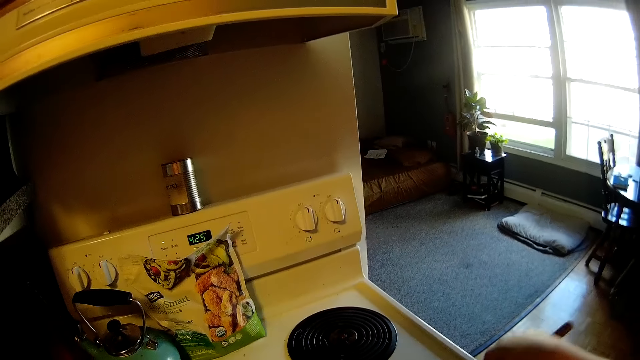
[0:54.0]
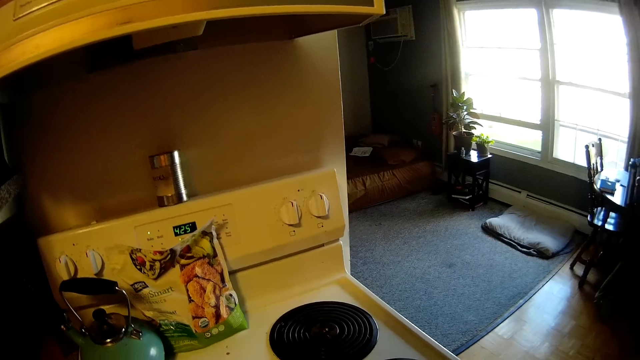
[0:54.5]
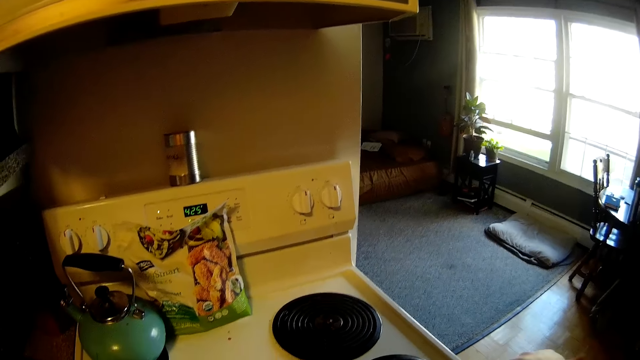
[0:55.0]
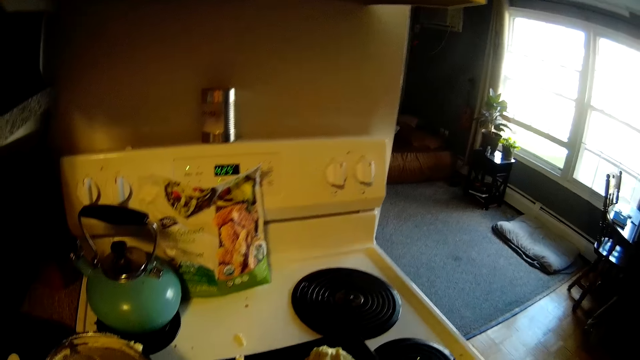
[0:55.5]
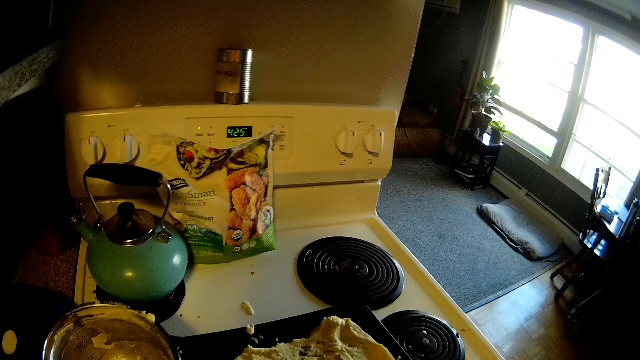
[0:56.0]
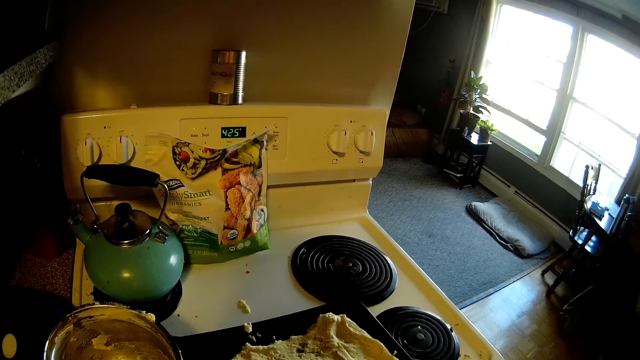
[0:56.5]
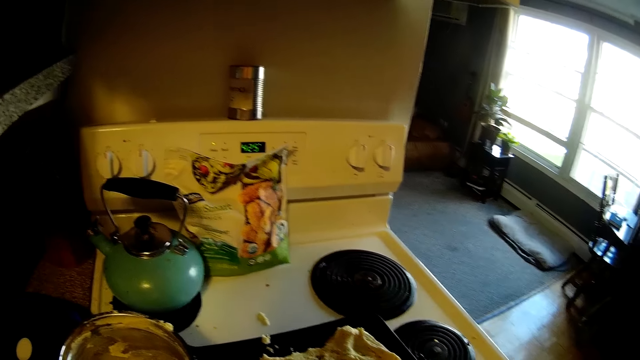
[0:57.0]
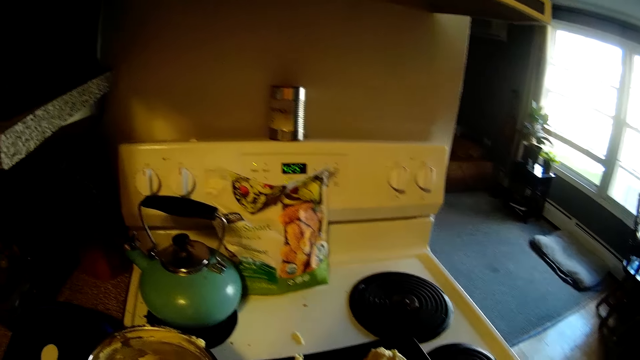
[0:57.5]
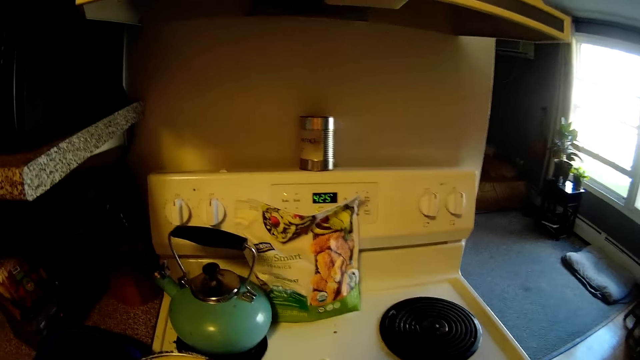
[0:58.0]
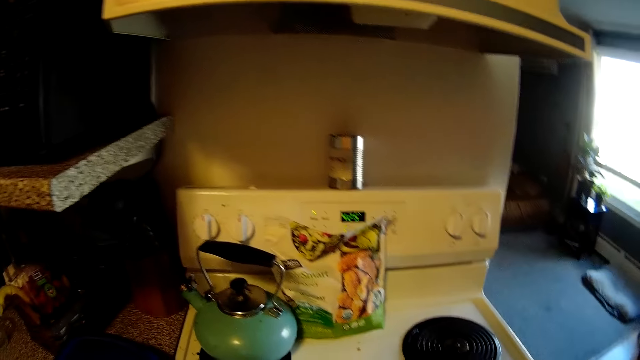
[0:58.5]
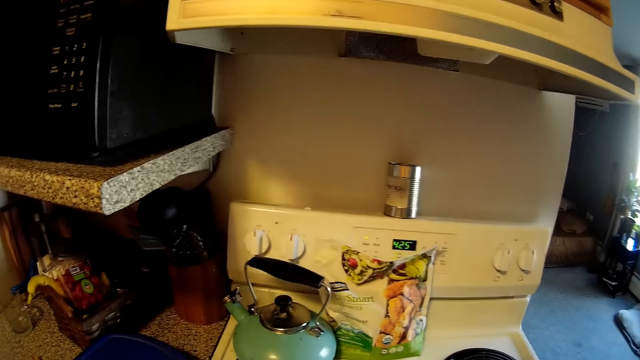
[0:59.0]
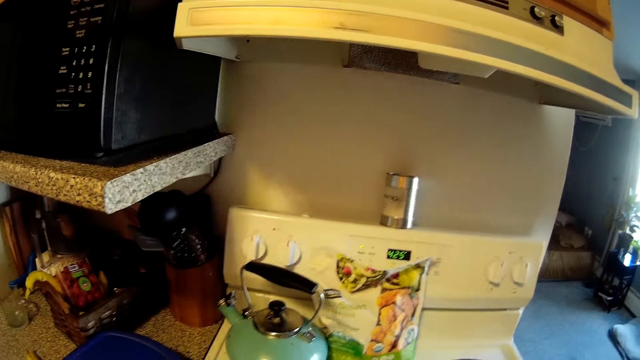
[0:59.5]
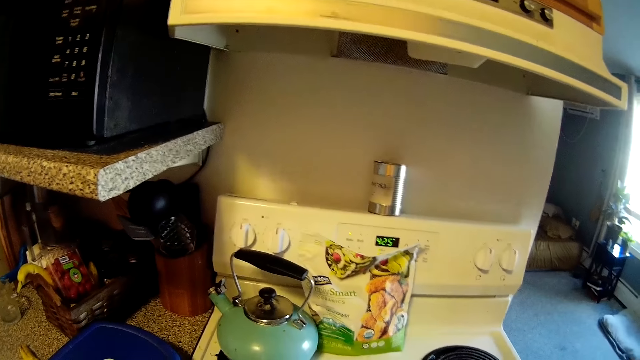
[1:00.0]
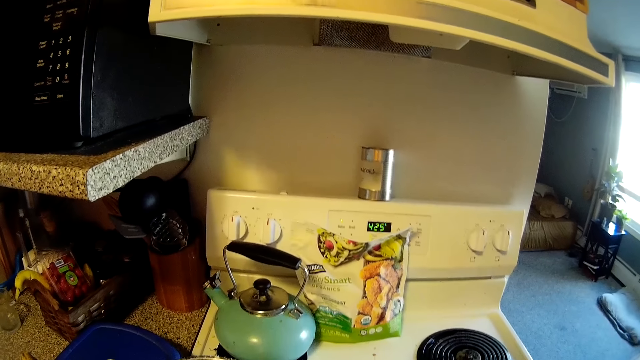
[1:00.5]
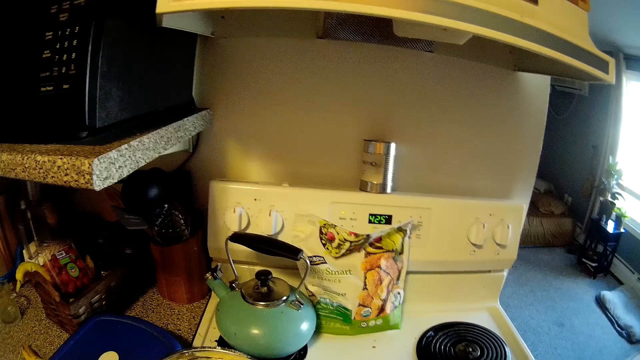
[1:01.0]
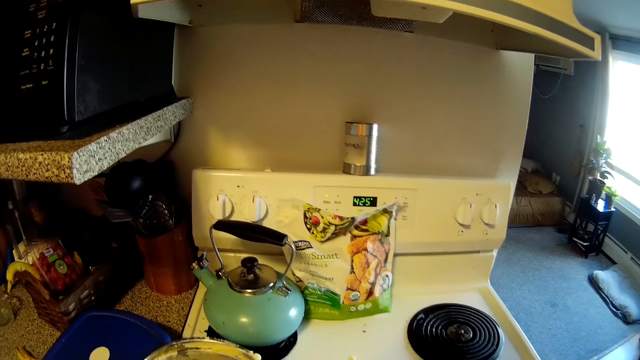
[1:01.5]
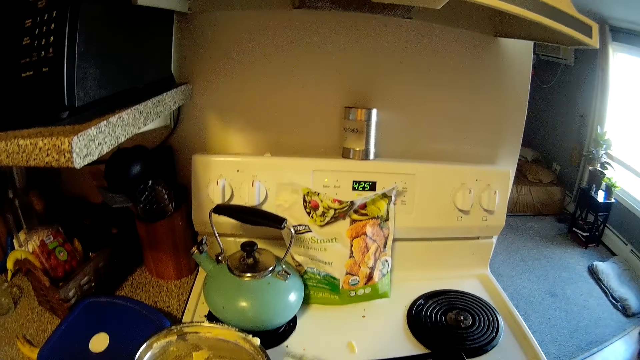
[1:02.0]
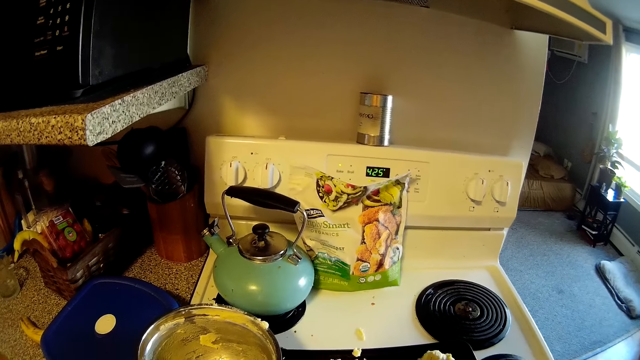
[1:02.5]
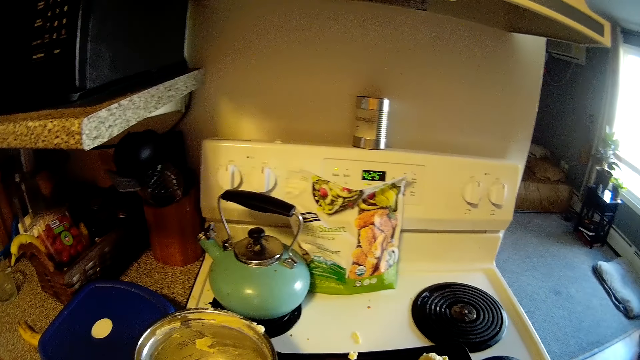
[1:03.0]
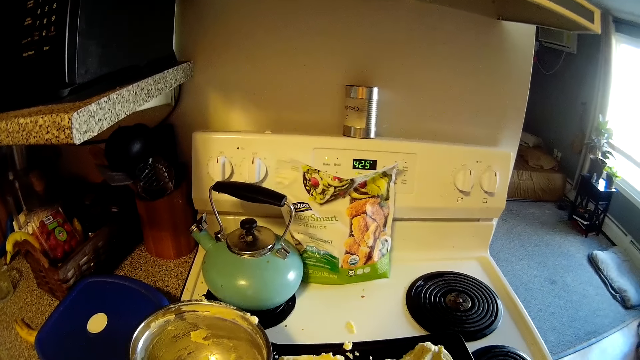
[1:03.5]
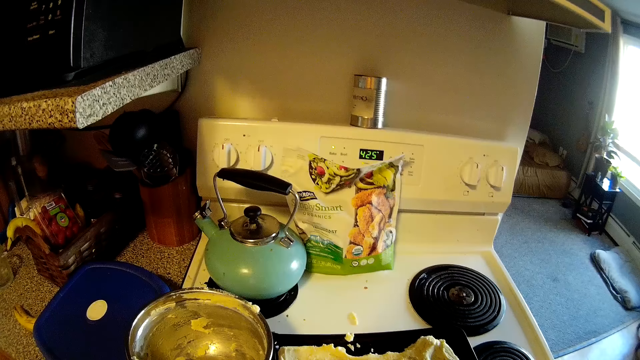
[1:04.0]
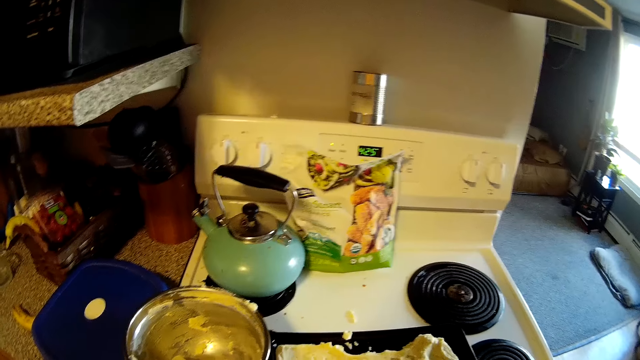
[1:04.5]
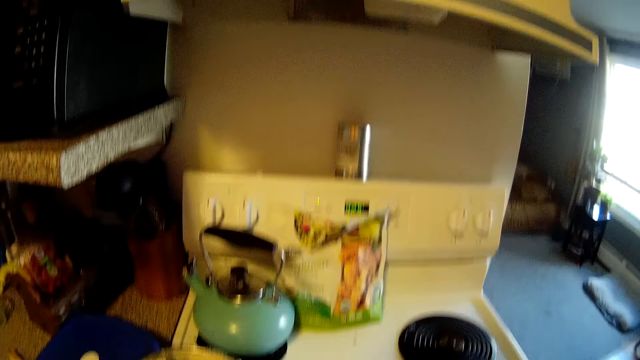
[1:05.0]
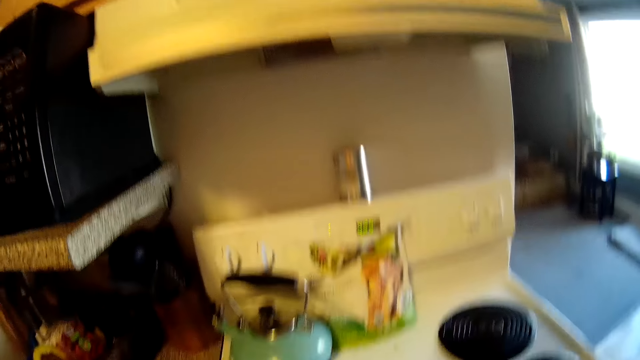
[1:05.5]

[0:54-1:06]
The camera wearer spreads the dough with cooking sticks.

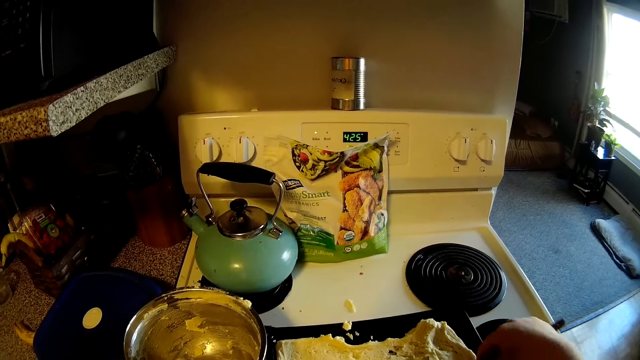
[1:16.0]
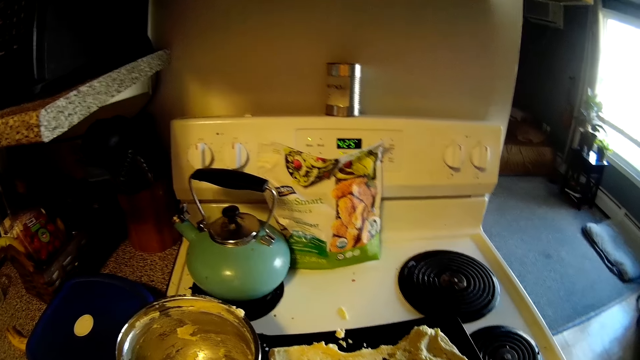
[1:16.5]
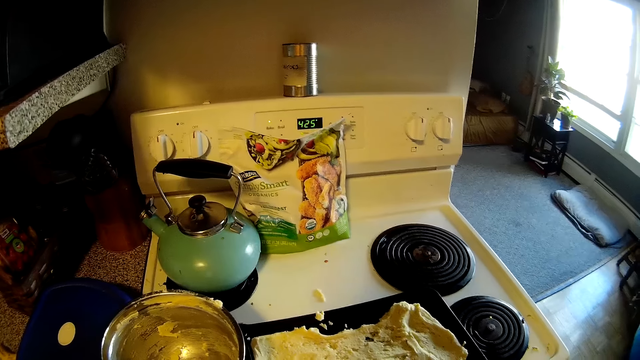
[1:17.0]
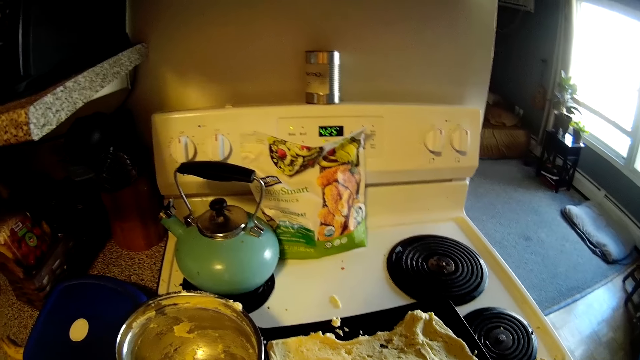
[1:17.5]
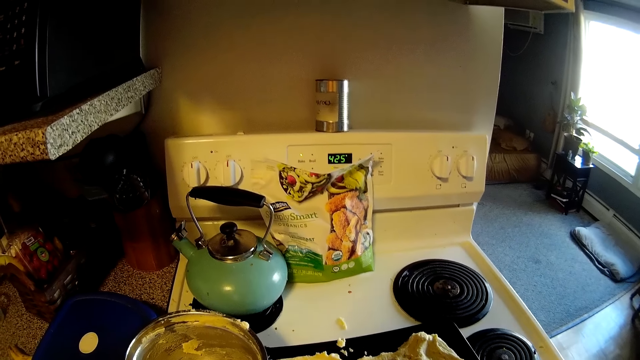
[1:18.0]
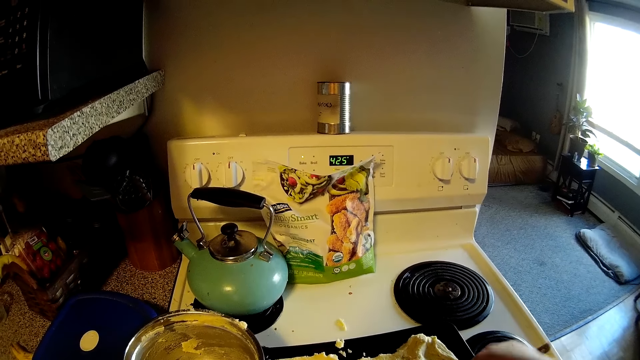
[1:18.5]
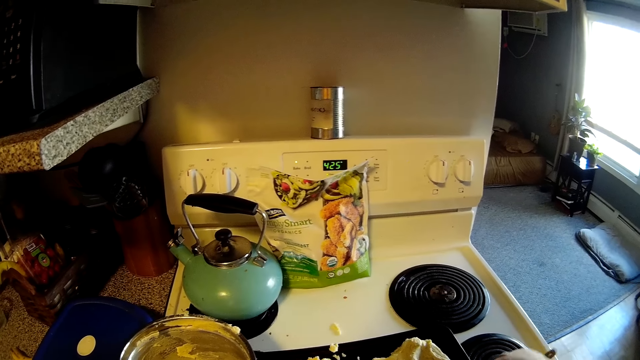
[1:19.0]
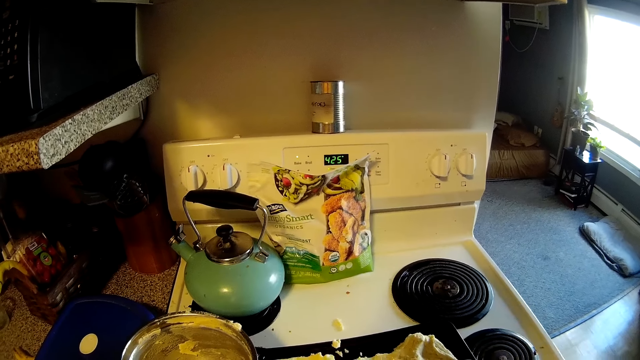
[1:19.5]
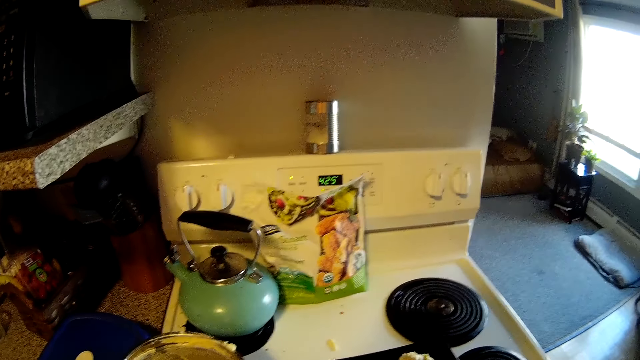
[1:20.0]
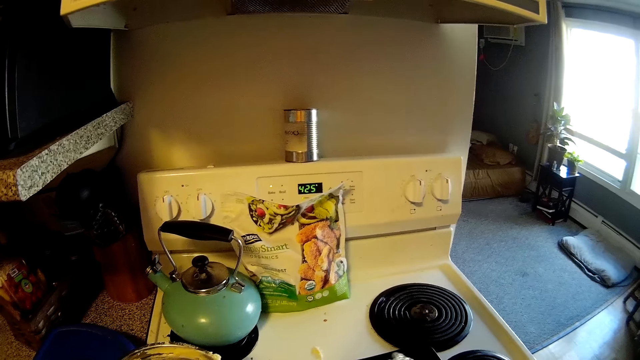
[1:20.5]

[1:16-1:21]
The camera wearer flattens the pizza dough on the tray with the wooden spatula in her right hand.

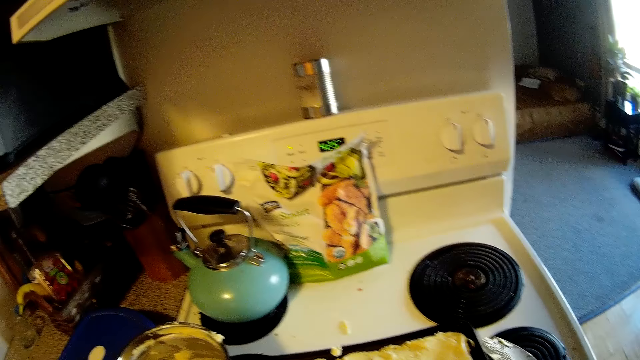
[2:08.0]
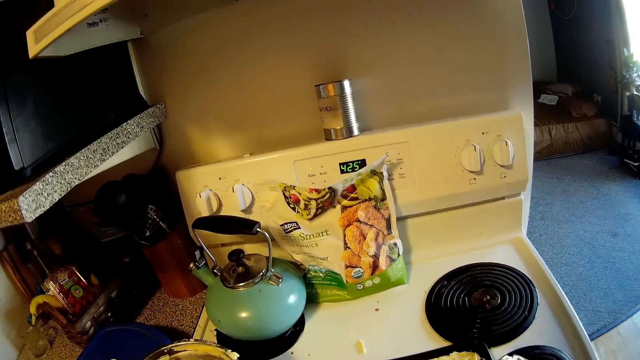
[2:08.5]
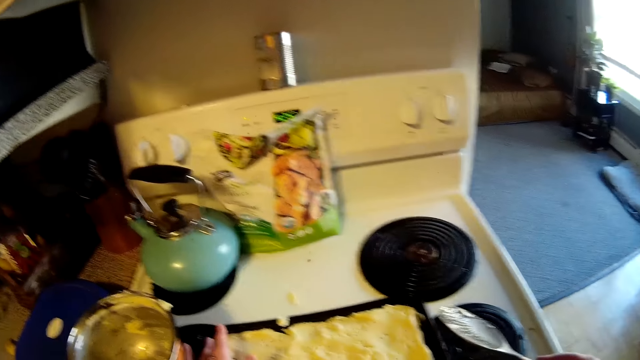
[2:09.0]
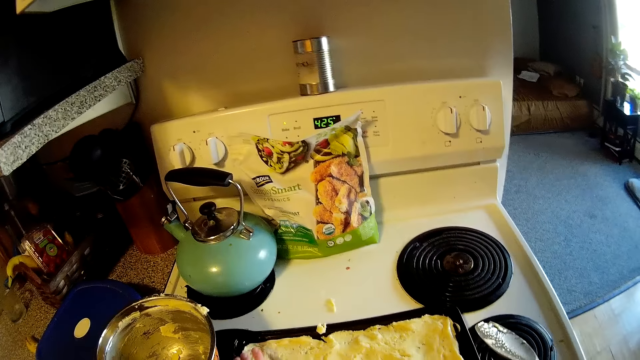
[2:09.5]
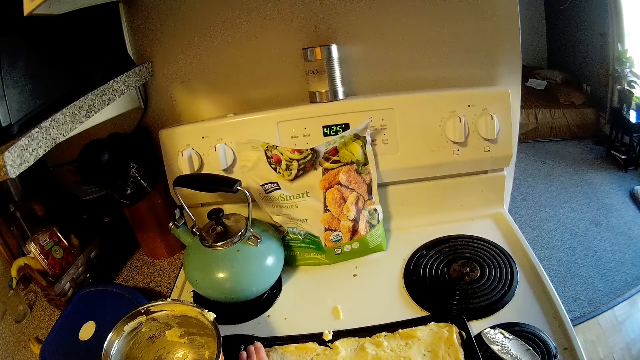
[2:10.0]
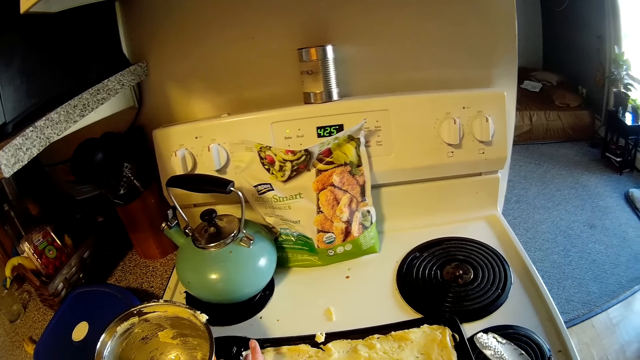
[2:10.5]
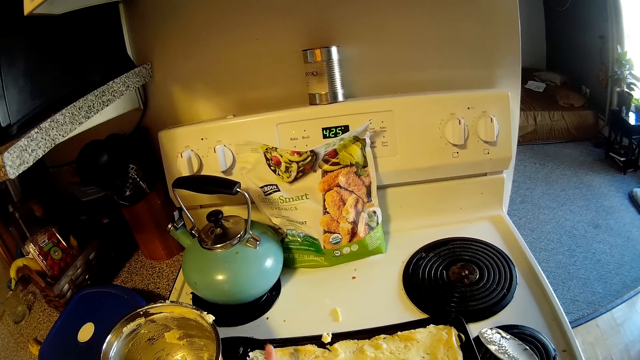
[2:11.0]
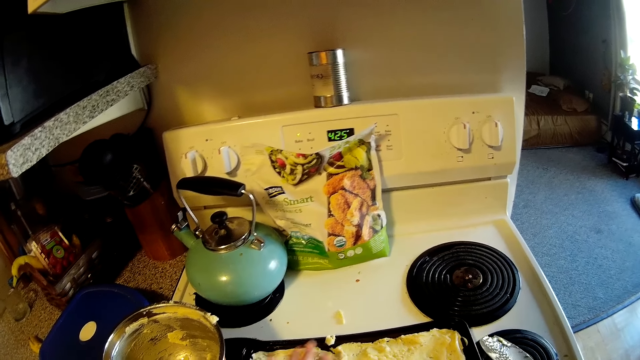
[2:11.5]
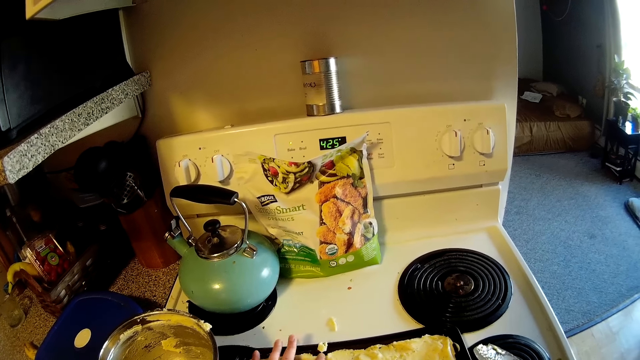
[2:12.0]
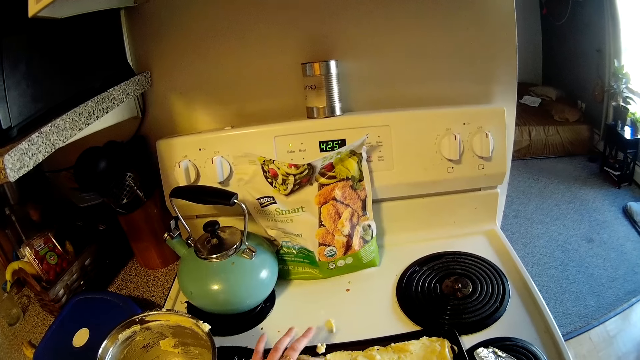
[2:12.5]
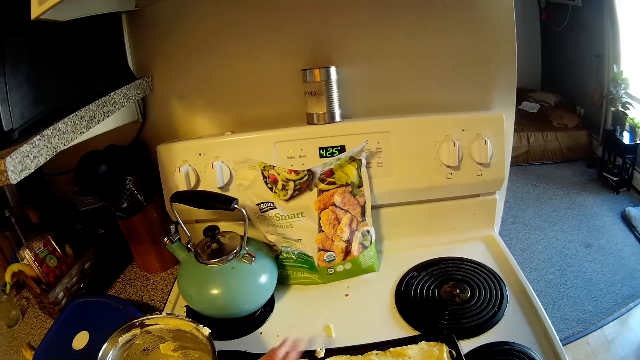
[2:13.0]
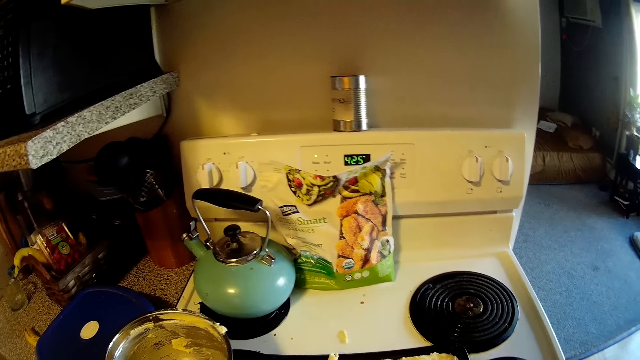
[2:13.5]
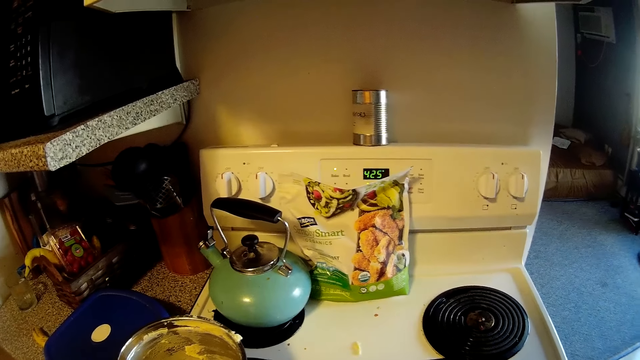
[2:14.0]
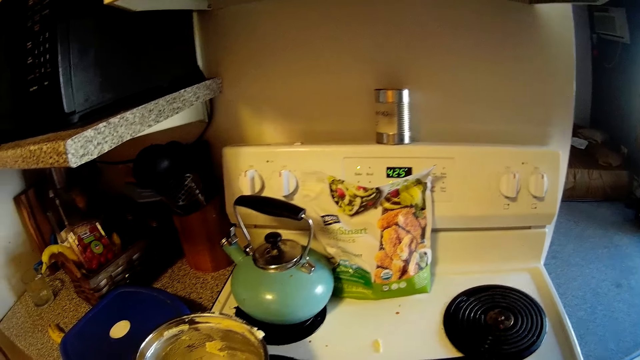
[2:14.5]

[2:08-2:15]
The camera wearer flattens the pizza dough on the tray with her left hand. She touches the dough on the tray.
